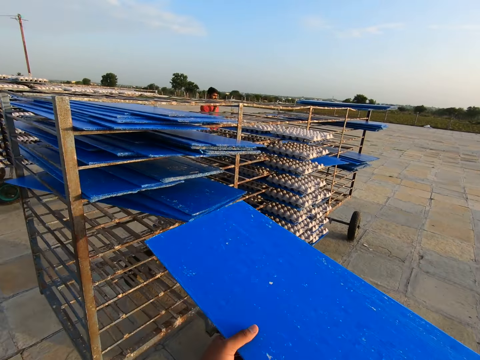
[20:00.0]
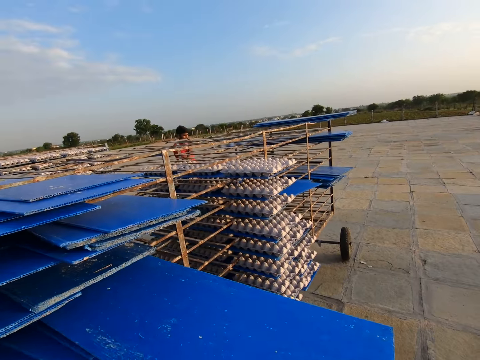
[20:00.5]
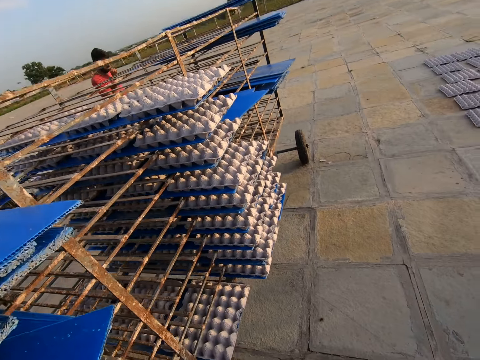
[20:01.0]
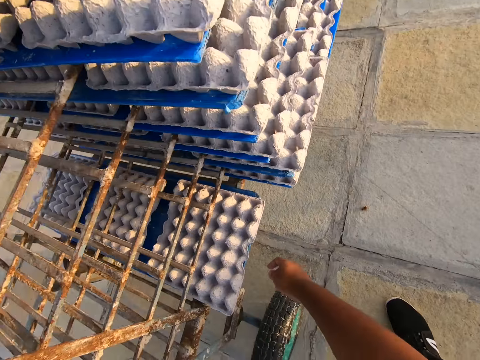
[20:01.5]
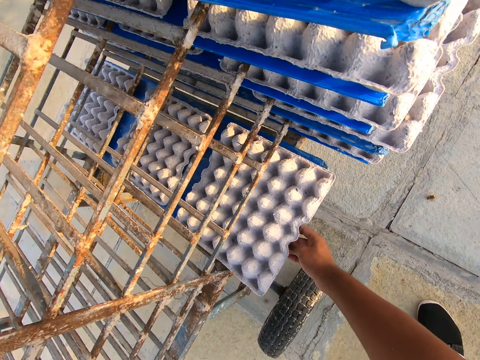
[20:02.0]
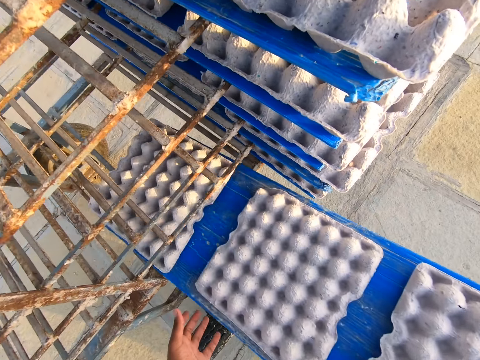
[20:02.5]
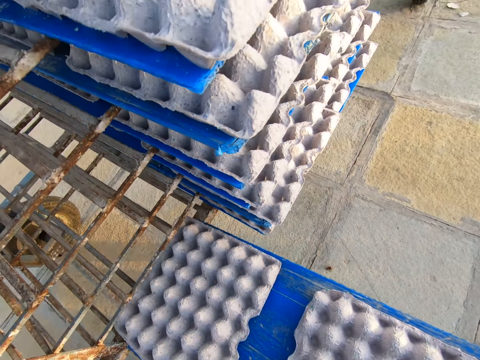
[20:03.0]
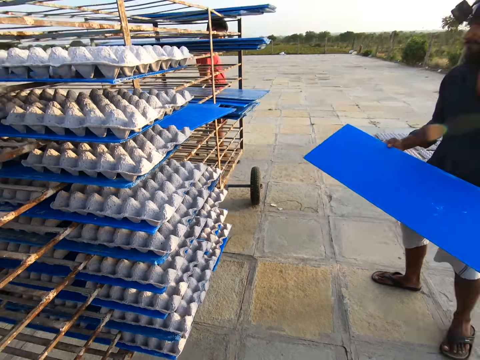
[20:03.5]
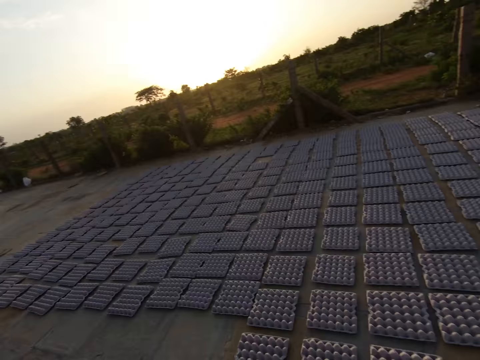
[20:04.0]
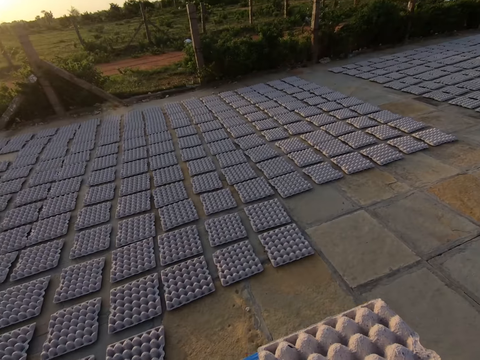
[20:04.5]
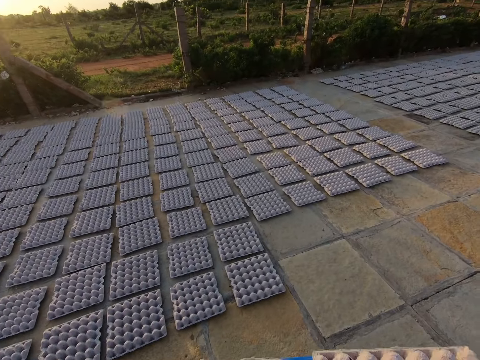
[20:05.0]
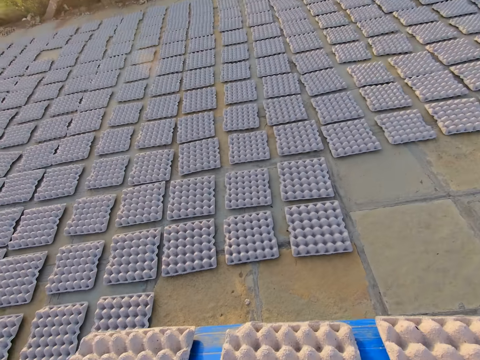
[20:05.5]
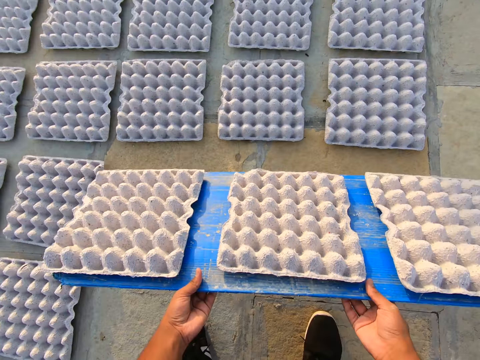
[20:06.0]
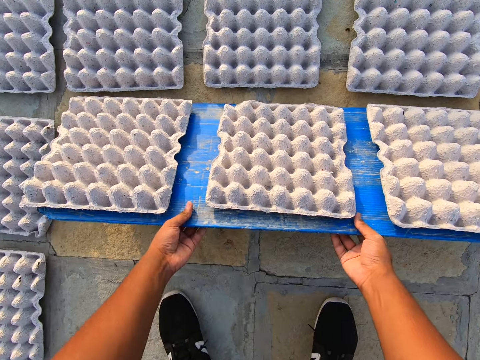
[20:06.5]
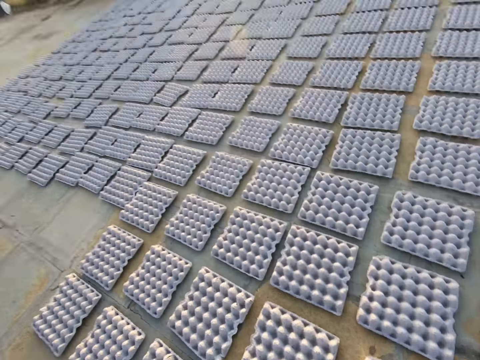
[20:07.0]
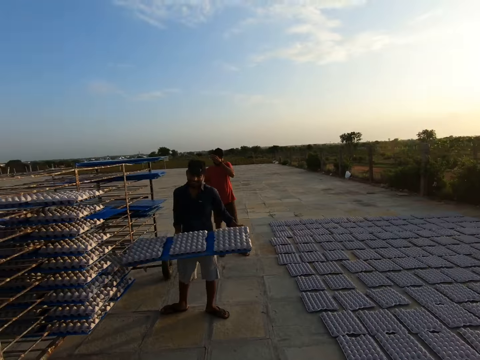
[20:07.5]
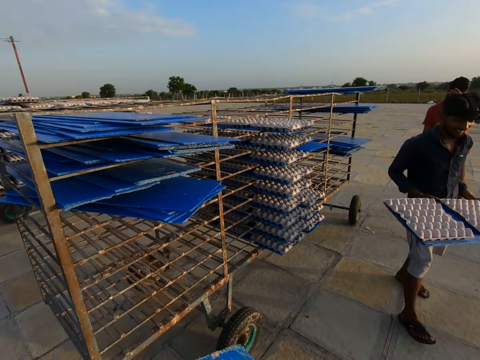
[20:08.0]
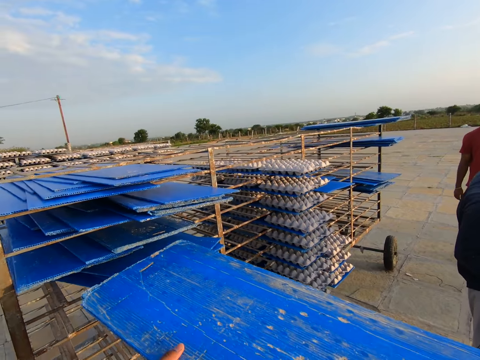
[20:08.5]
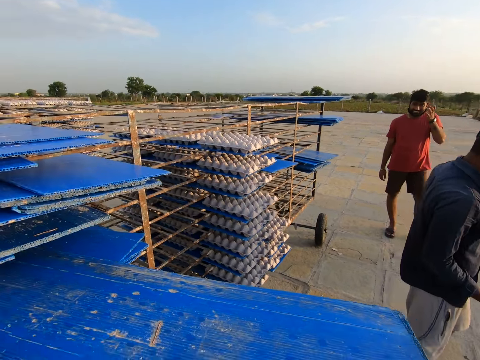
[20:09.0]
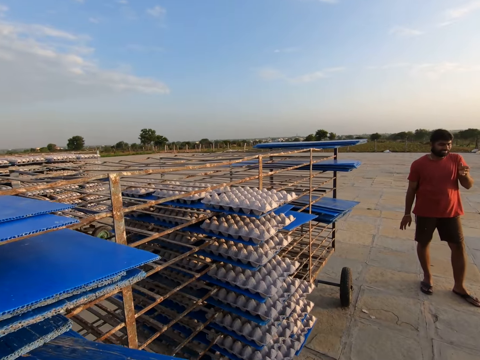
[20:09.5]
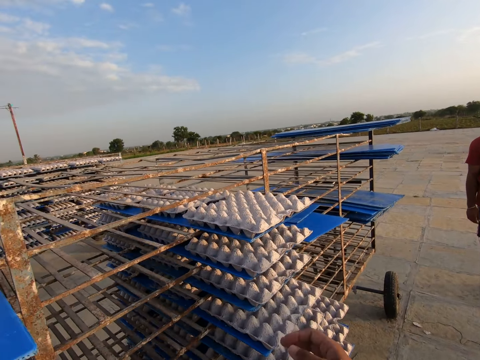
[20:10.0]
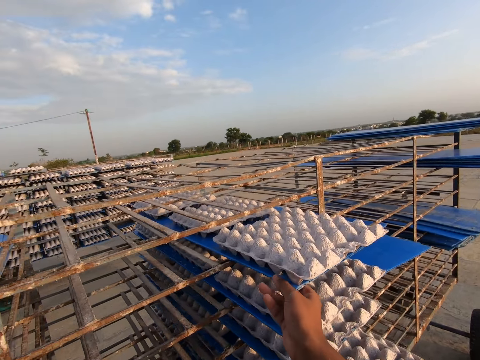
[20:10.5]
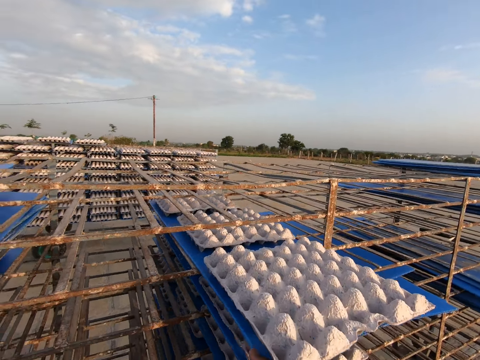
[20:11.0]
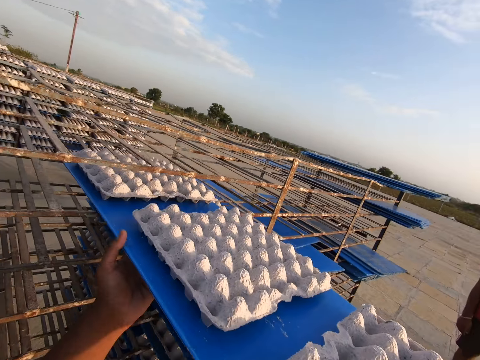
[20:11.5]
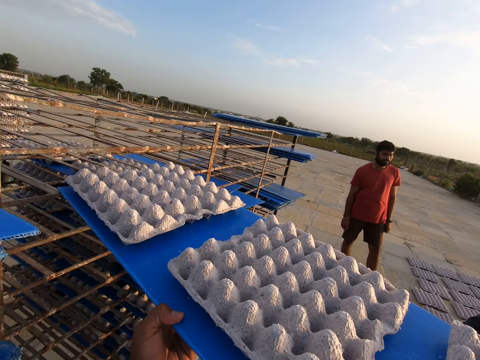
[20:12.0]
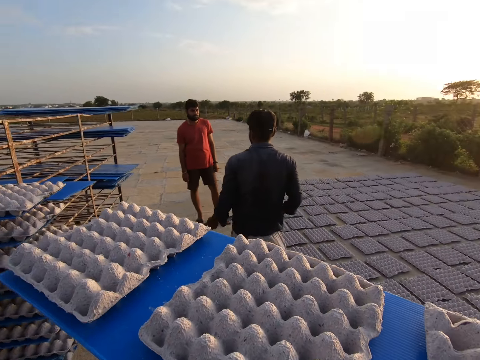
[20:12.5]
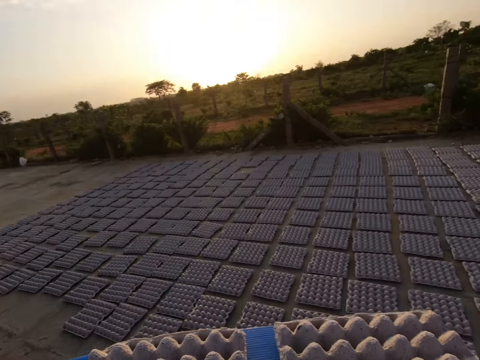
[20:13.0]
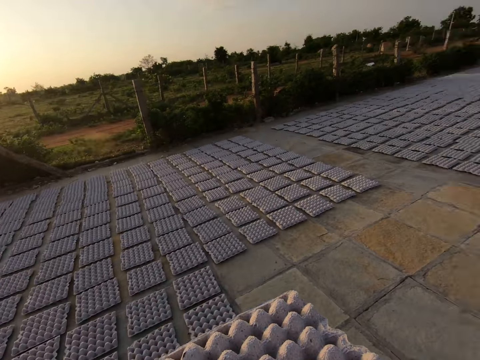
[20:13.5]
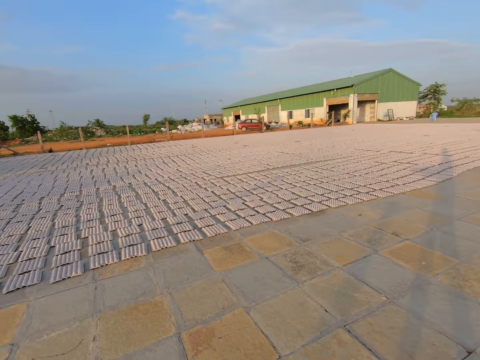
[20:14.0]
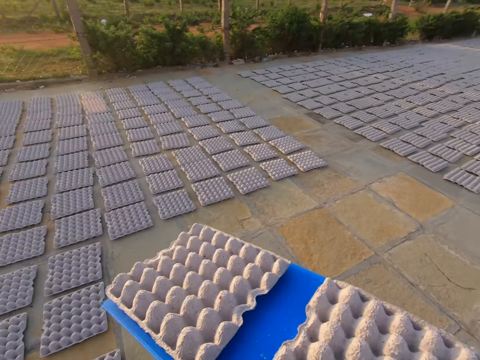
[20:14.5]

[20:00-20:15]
The camera wearer returns the carton or board to the cart or rack. They drag another carton with an empty egg crate on it from the cart. They walk away from the rack. A man holds a board. The camera wearer drops the empty egg crate on the carton on the ground. They put the board on the ground, pull the board off the egg trays, and walk toward the rack. The man pulls a board off the rack. Another man stands beside the rack. The camera wearer returns the carton to the cart. They walk toward the board. They drag another carton with an empty egg crate on it from the cart. They walk away from the rack.

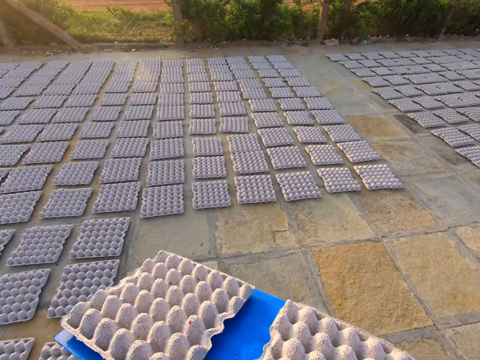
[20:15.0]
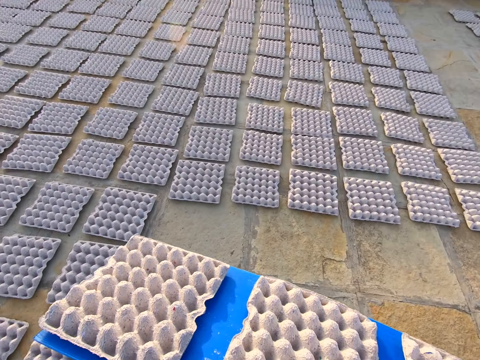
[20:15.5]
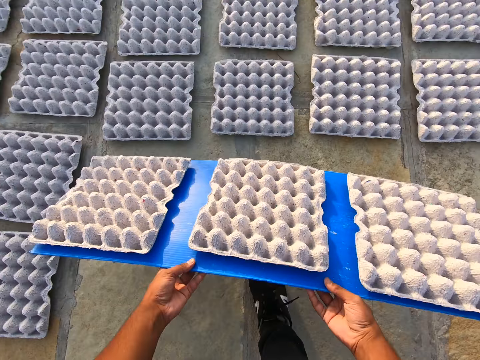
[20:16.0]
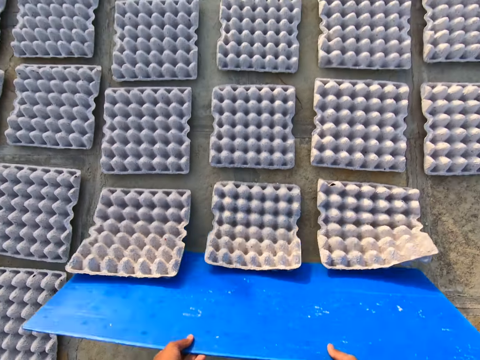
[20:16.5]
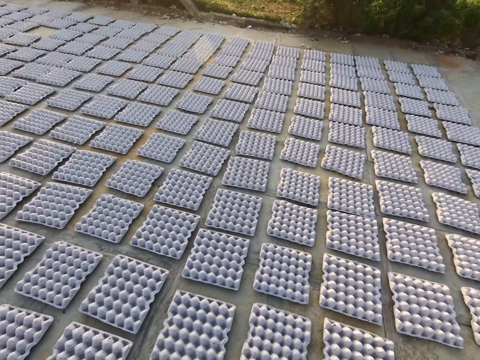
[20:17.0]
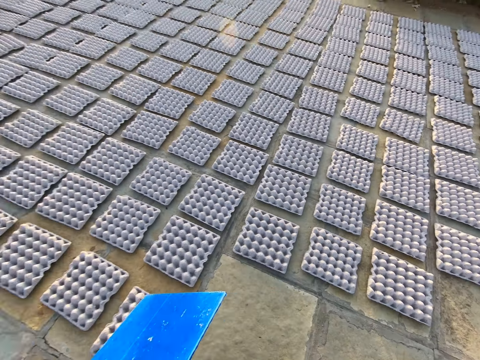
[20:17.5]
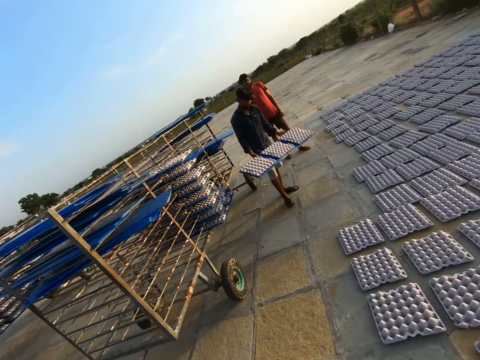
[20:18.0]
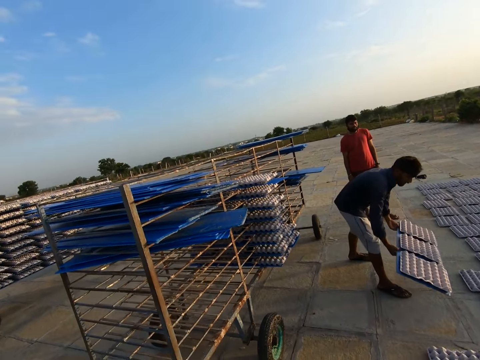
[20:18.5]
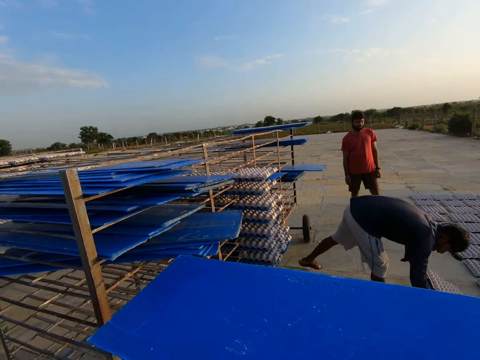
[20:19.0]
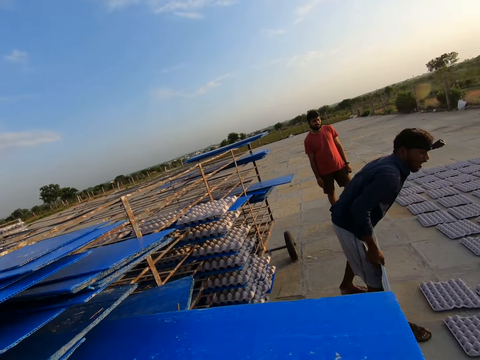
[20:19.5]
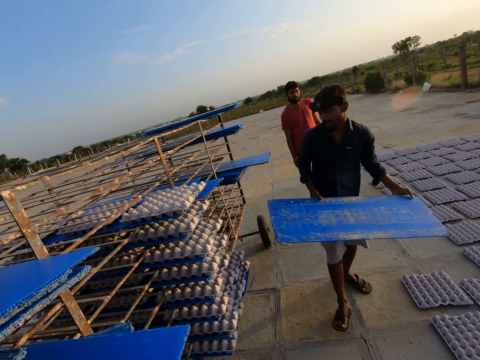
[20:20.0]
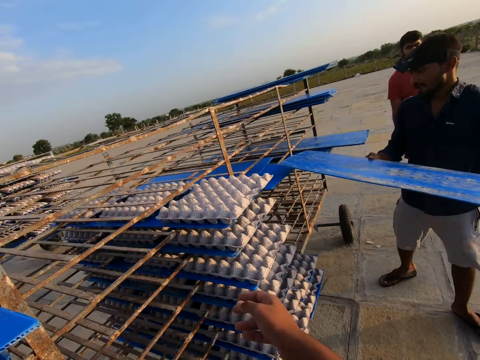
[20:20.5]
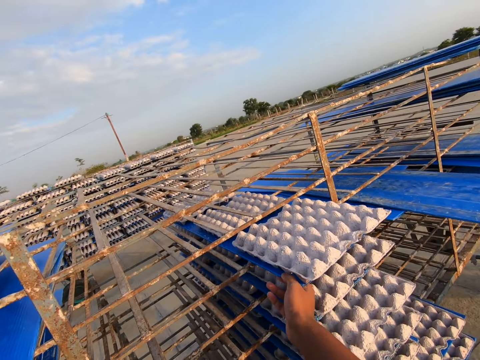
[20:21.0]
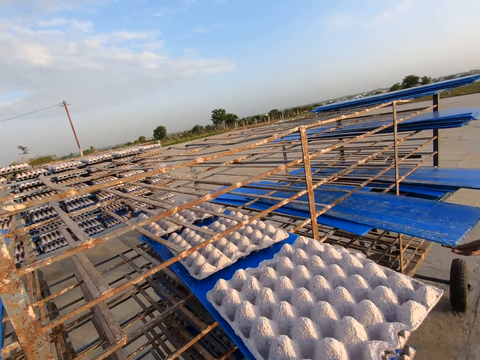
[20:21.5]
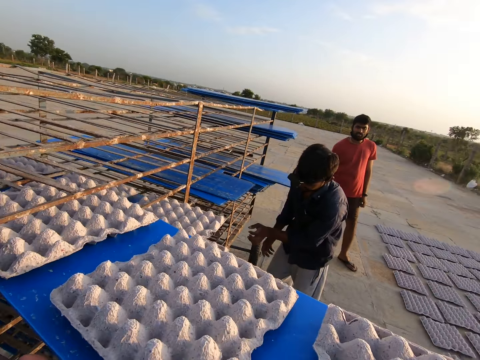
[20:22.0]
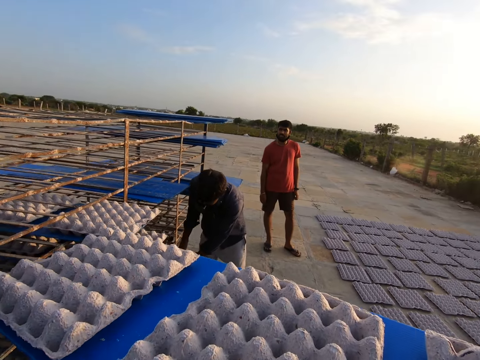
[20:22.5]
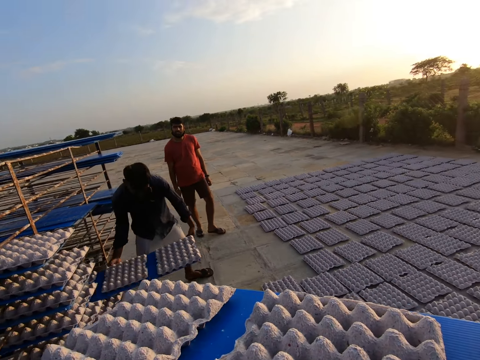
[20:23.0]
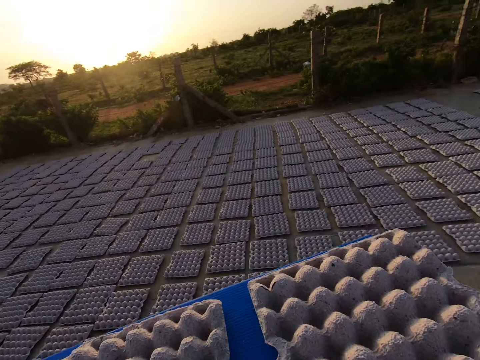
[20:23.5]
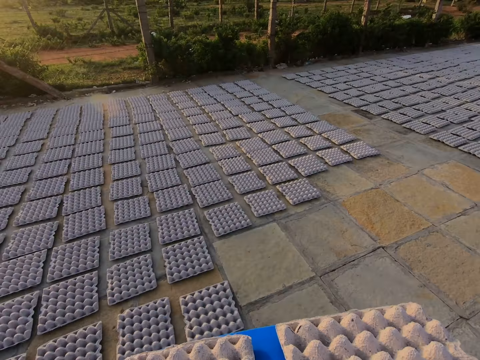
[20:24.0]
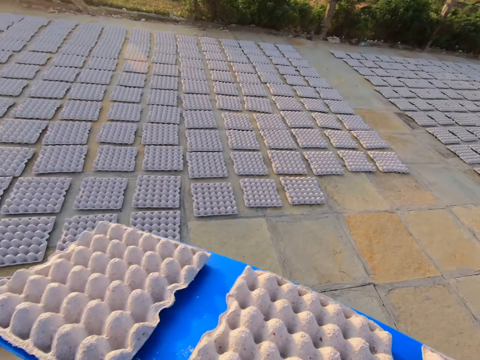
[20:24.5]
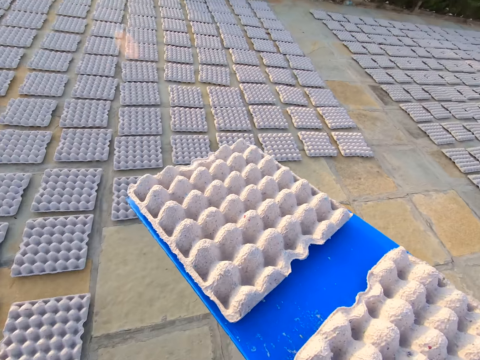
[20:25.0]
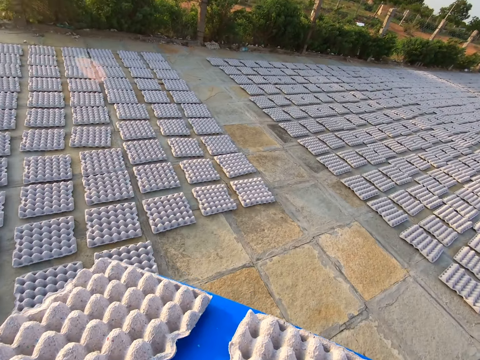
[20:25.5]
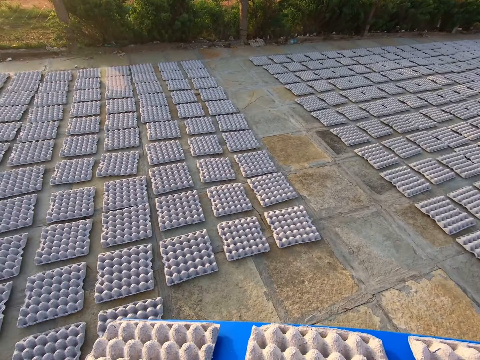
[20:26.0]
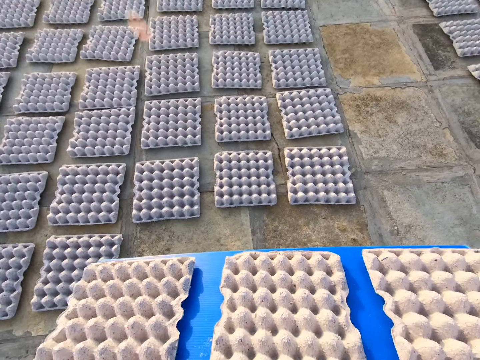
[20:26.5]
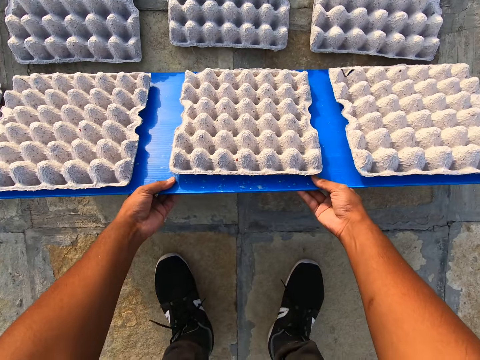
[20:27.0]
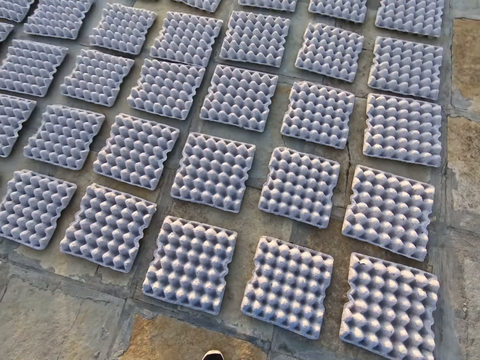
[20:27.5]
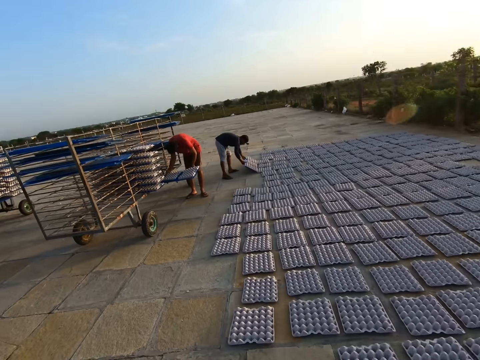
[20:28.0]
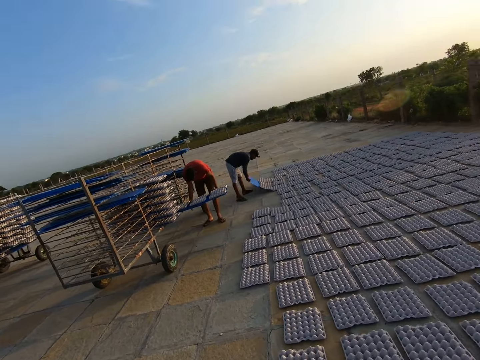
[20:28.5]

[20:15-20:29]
The camera wearer puts a board on the ground. They drop the empty egg crate on the carton on the ground. They pull the board off the egg trays and walk toward a rack. A man puts a board on the ground. The camera wearer returns the carton to the cart or rack. The man holds the board and puts the board on the rack. The camera wearer drags another carton with an empty egg crate on it from the cart. The man pulls a board off the rack. The camera wearer walks away from the rack. They put a board on the ground. They drop the empty egg crate on the carton on the ground. They pull the board off the egg trays and walk toward the rack. Another man pulls a board off the rack. The first man puts a board on the ground.
